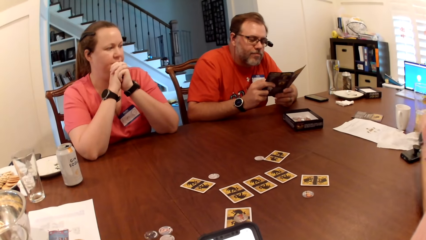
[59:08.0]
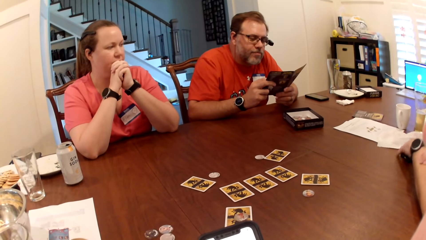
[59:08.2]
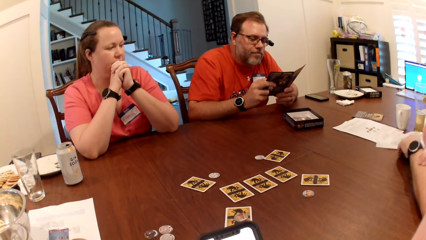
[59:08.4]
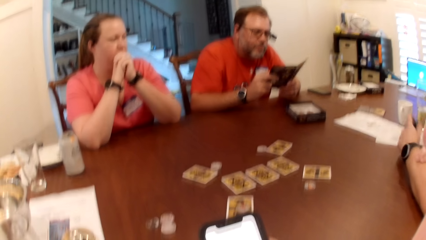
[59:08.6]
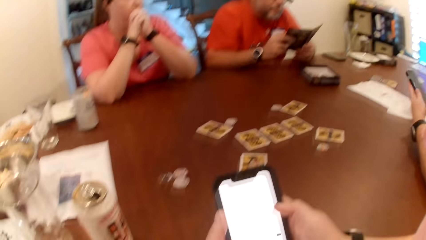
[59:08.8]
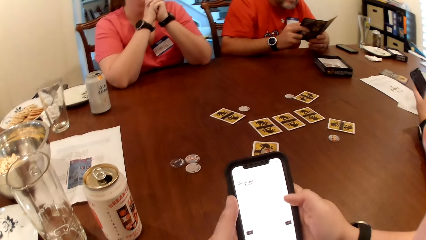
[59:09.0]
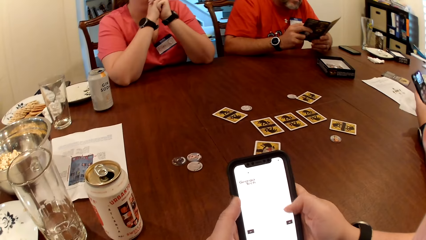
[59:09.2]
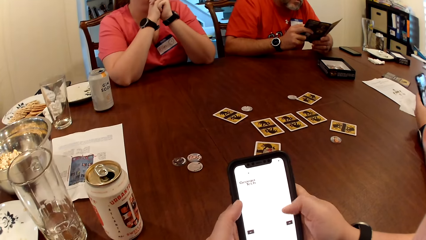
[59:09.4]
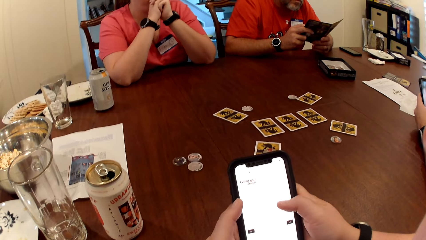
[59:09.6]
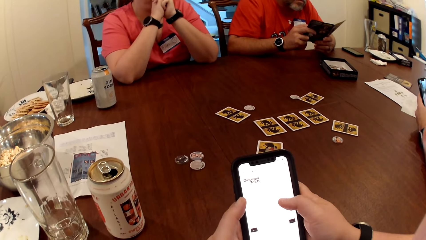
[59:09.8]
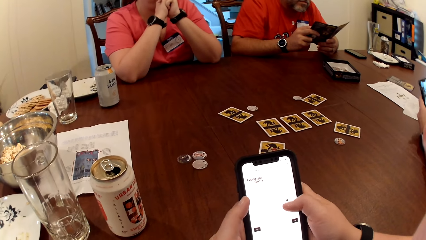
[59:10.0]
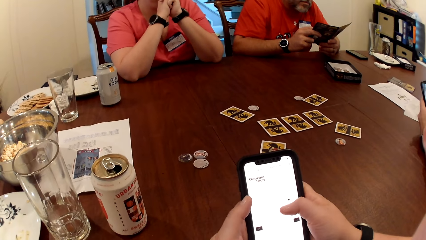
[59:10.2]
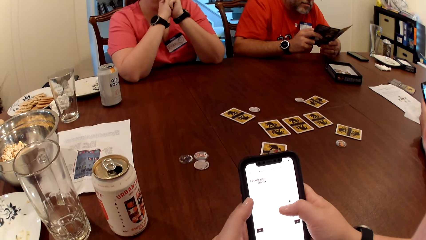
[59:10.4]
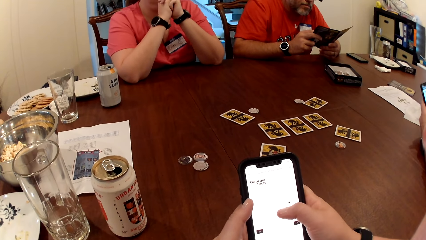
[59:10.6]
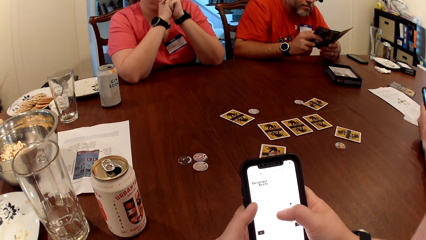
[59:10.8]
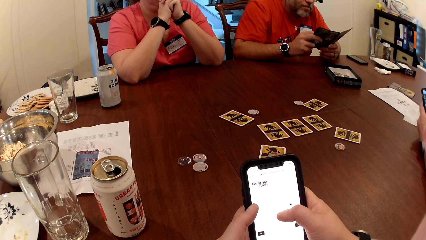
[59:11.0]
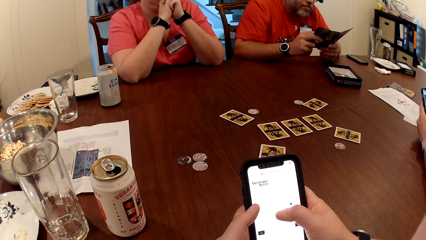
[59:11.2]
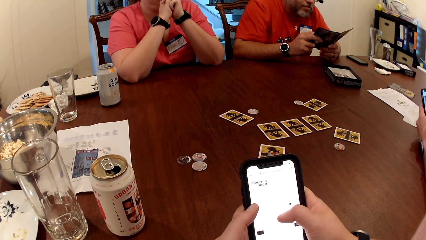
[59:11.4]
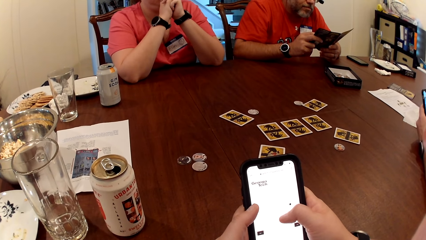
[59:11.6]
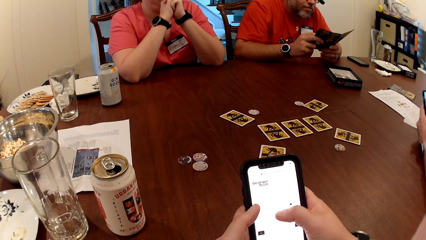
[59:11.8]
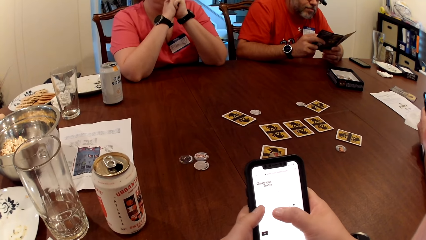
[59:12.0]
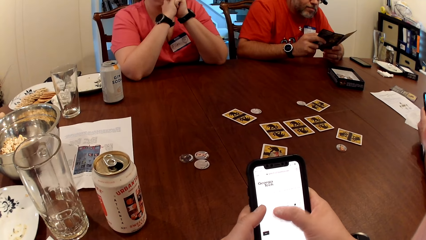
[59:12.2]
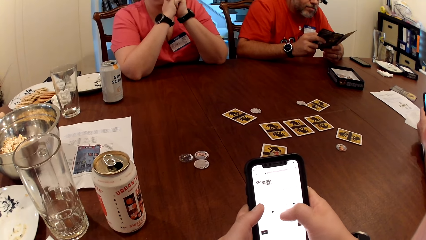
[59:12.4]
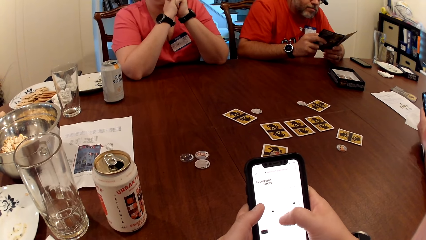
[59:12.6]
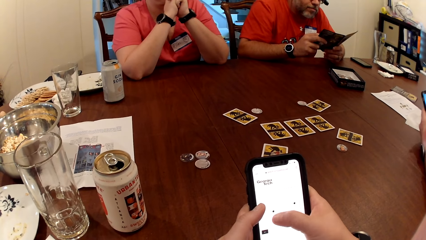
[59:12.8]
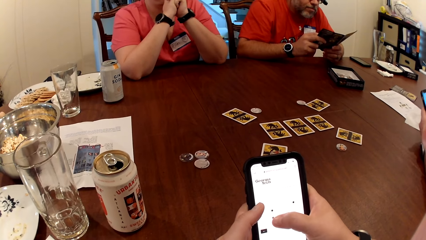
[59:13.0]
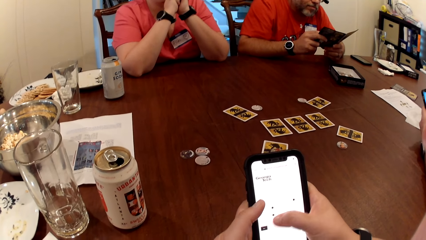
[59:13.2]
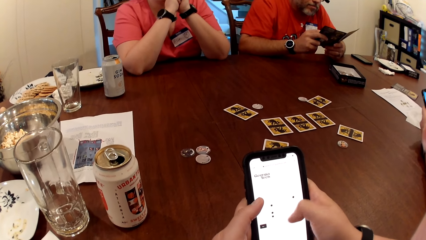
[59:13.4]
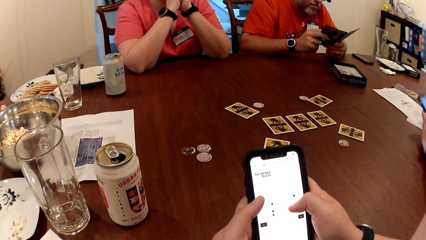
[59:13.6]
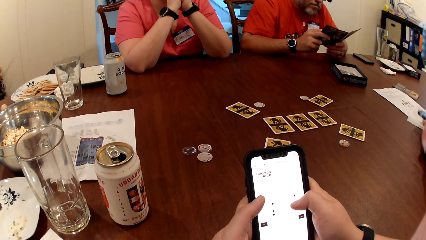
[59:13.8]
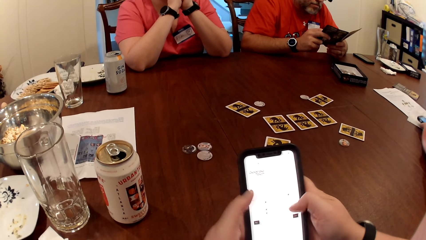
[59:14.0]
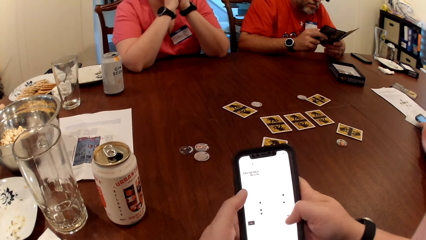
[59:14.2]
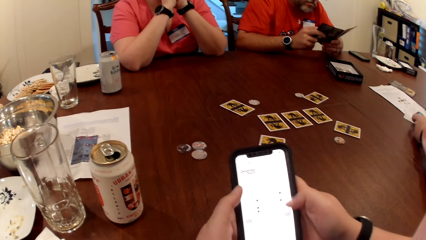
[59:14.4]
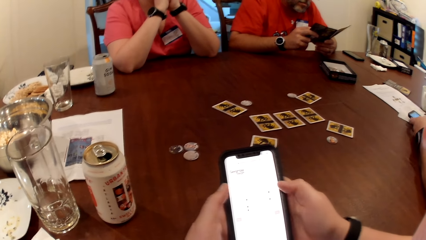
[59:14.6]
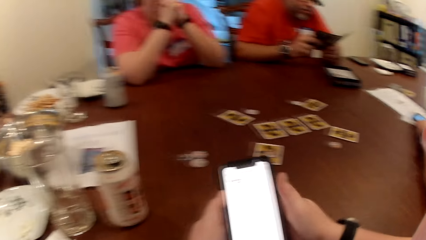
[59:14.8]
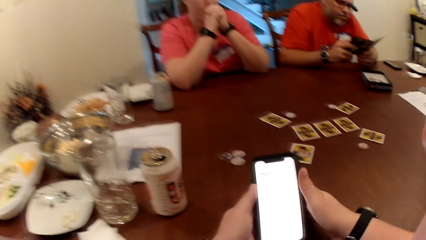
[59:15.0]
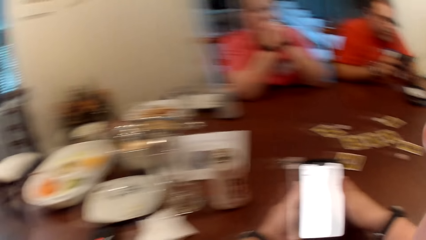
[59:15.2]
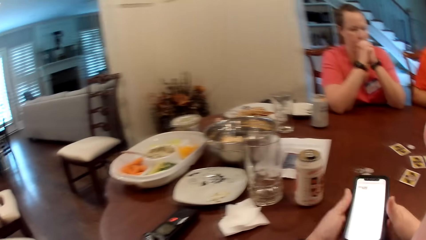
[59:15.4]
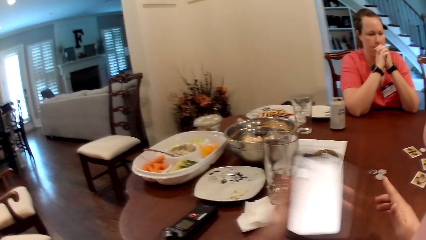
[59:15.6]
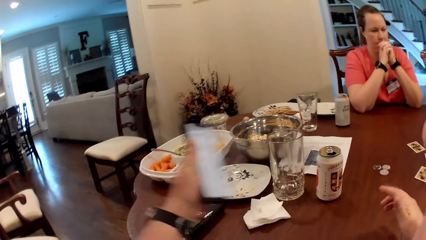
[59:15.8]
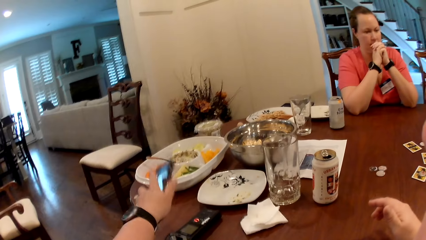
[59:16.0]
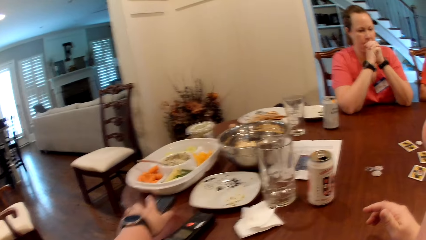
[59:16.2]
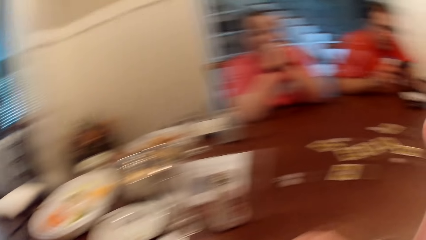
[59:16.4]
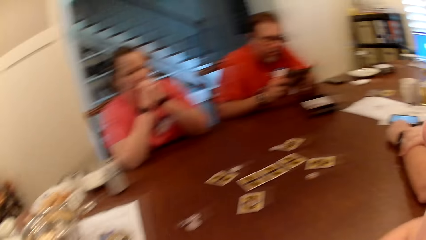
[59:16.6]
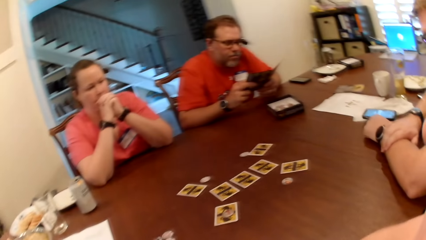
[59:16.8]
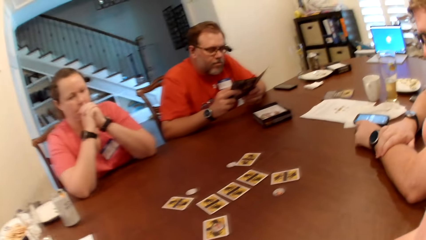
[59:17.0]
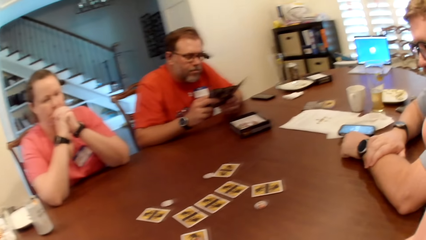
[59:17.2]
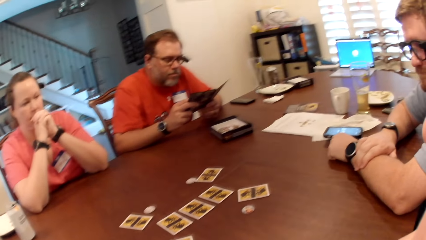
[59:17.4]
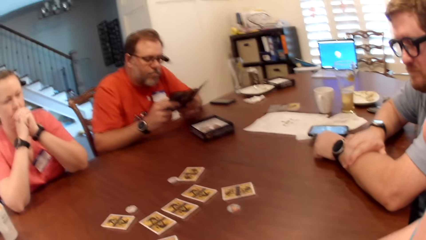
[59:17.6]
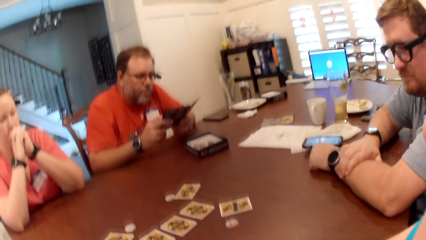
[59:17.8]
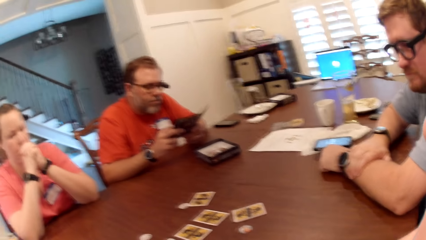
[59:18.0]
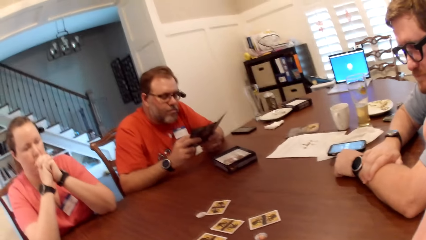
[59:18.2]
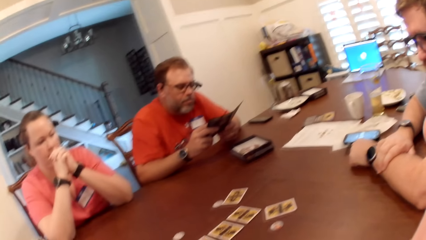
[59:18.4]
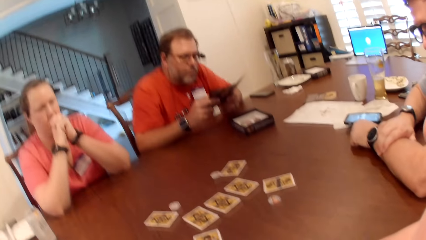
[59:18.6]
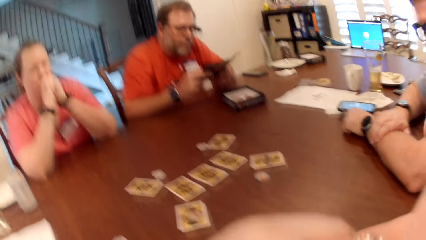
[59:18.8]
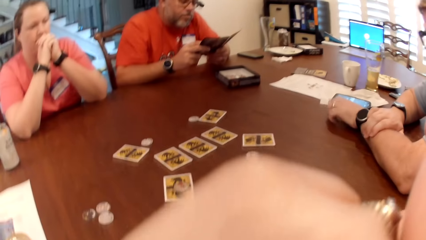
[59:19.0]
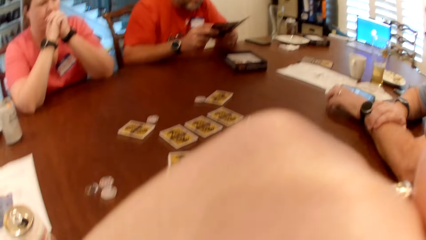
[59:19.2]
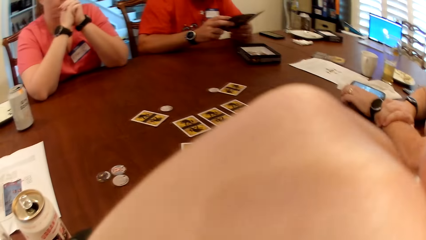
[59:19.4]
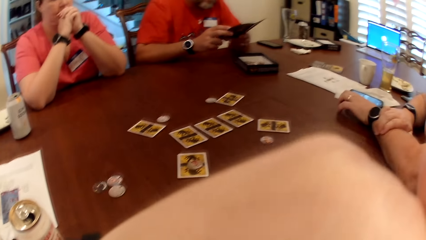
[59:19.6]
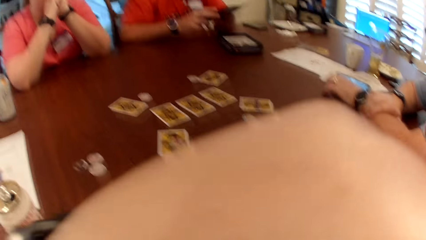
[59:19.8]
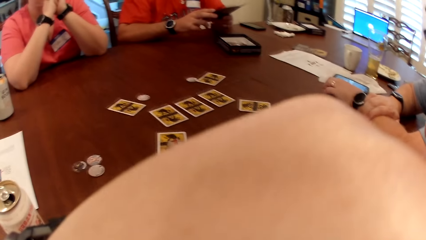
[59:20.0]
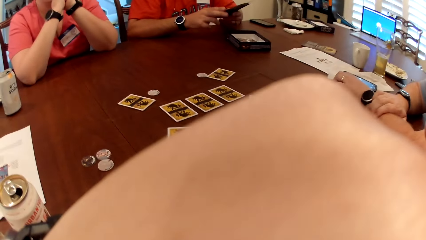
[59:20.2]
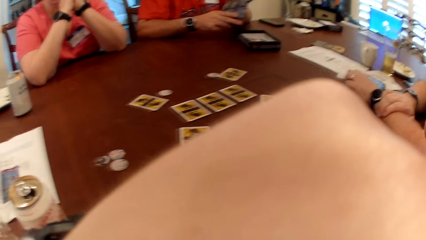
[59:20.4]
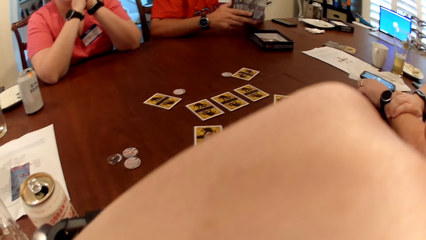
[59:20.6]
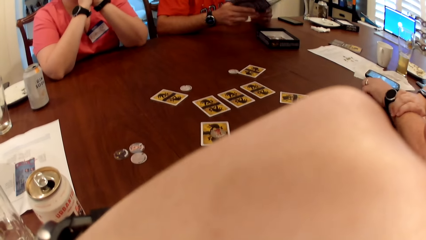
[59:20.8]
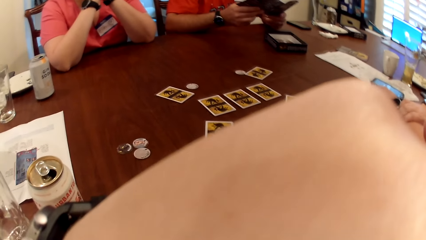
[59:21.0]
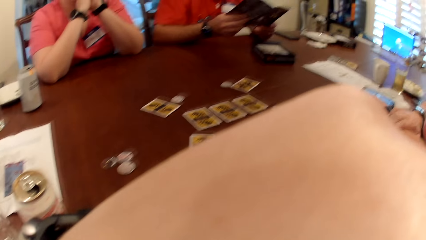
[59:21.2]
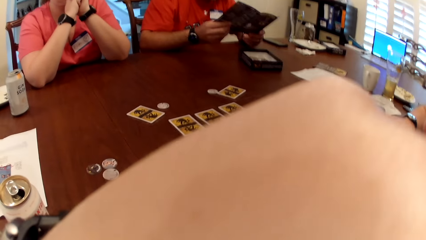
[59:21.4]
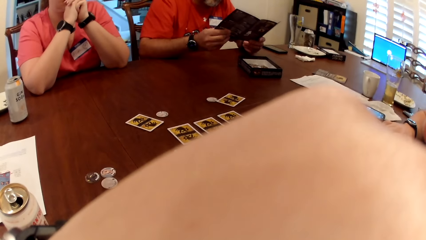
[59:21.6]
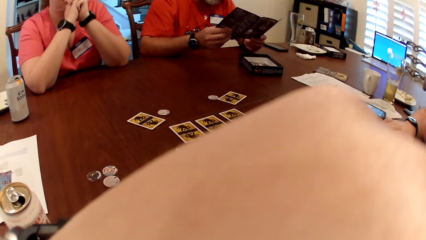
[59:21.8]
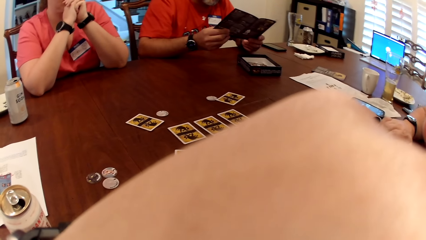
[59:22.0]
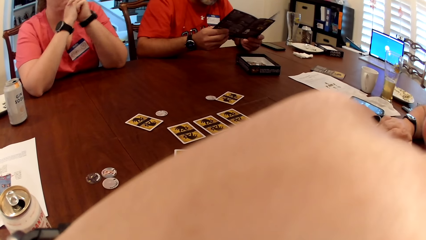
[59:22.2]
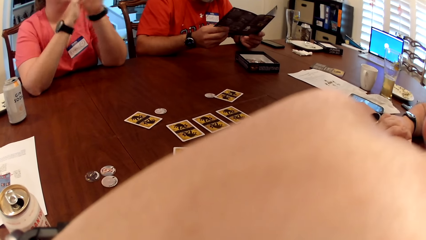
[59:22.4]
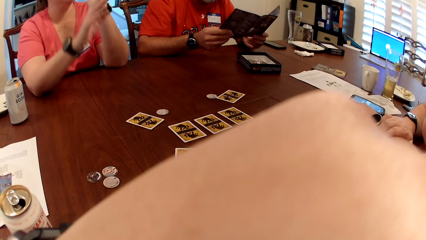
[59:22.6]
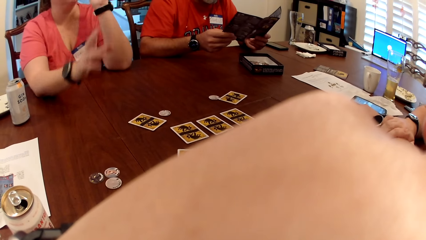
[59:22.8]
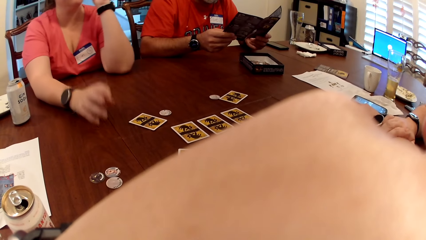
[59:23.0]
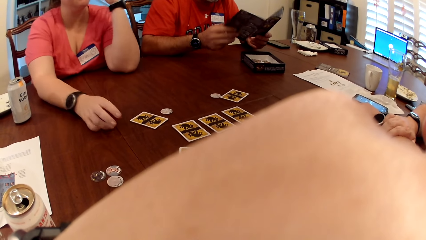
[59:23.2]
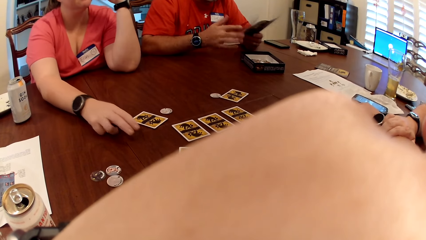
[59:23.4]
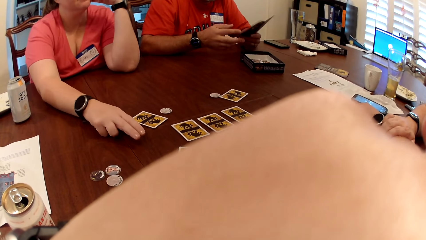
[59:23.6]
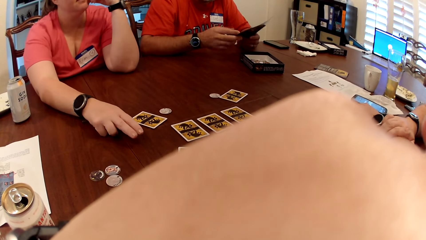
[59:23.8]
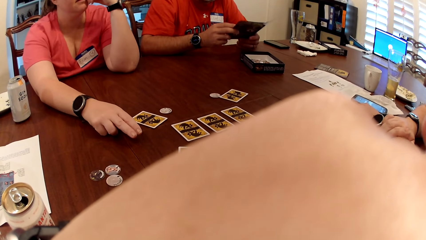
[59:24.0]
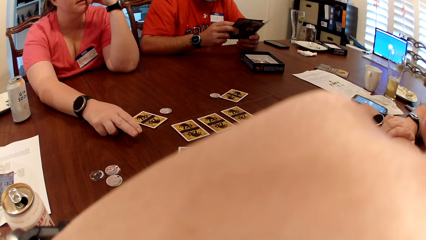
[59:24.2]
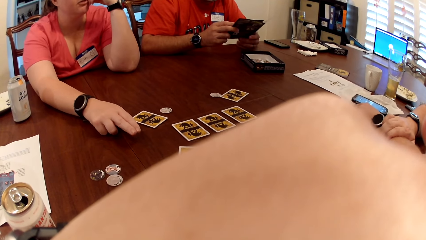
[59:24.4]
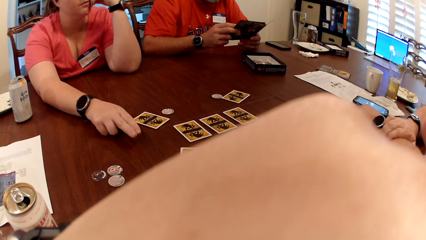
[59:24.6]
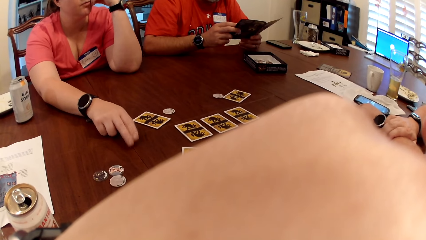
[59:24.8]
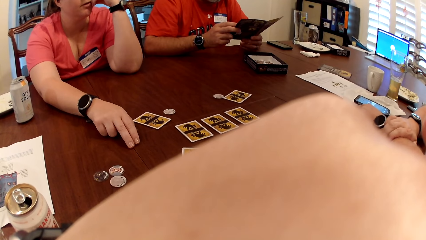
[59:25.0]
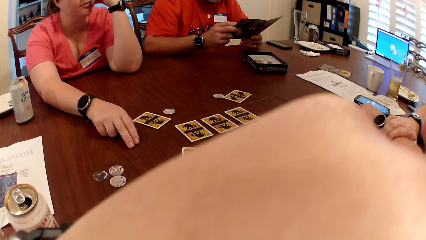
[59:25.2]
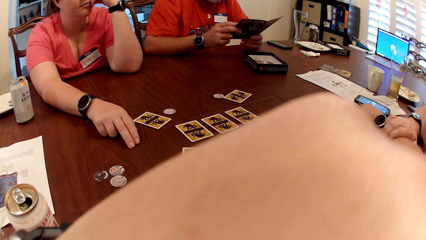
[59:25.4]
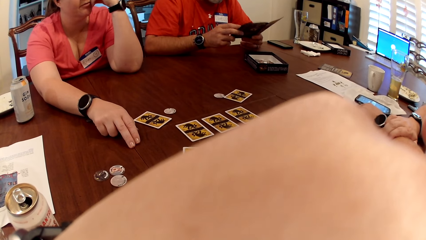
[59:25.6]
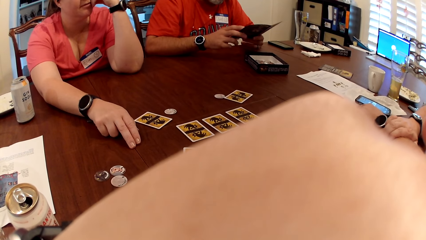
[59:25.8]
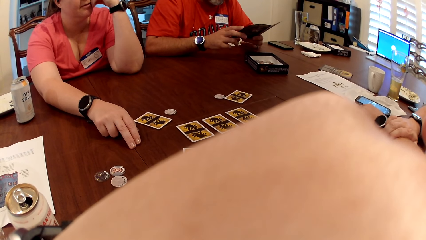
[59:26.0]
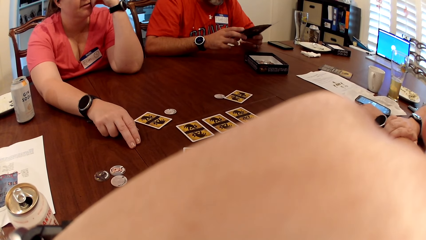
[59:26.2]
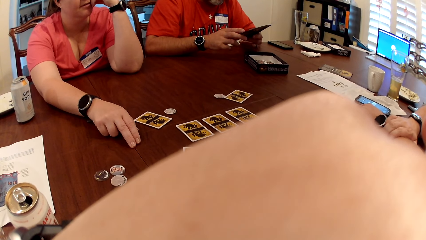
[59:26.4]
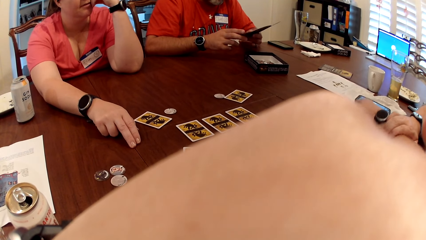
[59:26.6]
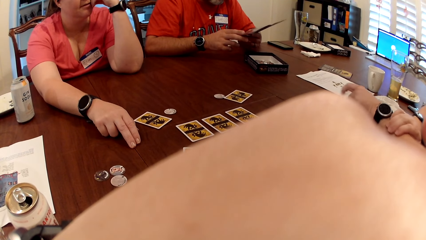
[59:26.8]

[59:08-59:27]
A man picks up a phone on the table with his left hand. He presses the phone with his left hand. The camera wearer uses the smartphone. The man drops the phone on the table with his left hand. The camera wearer drops the phone on the table with her right hand. She looks around. The man taps the table with his left hand. The camera wearer grabs her chin with her left hand. The man interacts with another man, a woman and the camera wearer. The woman taps the table with her right hand.
